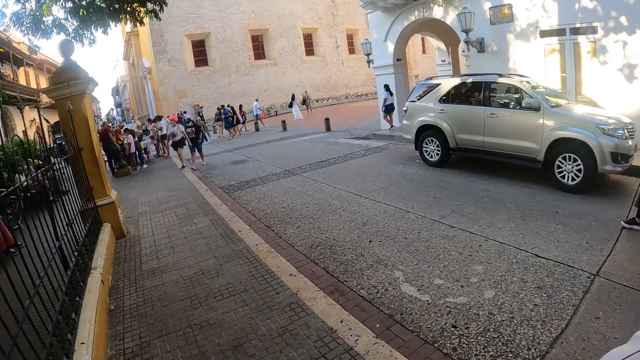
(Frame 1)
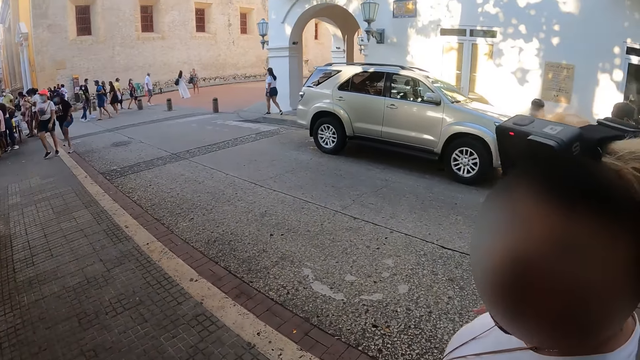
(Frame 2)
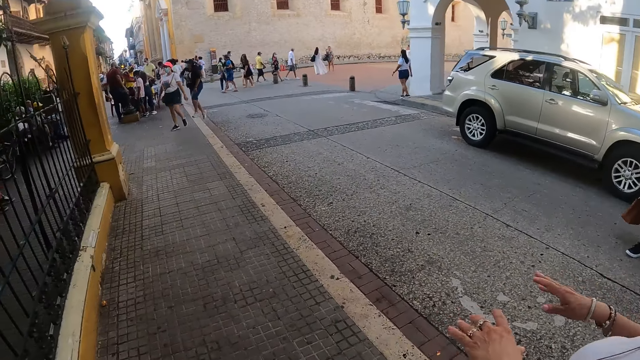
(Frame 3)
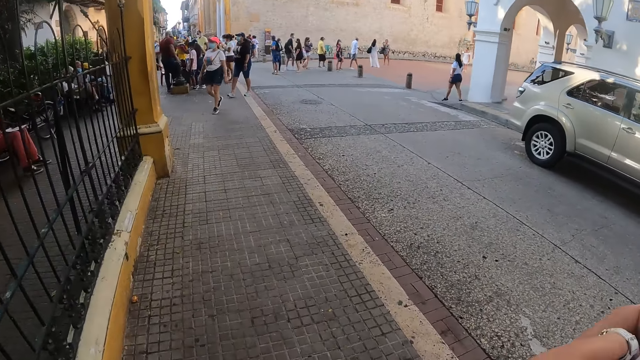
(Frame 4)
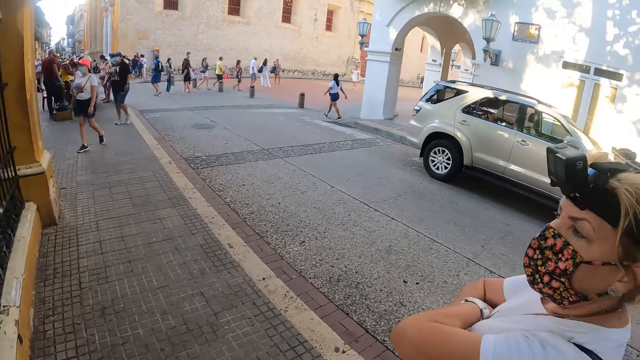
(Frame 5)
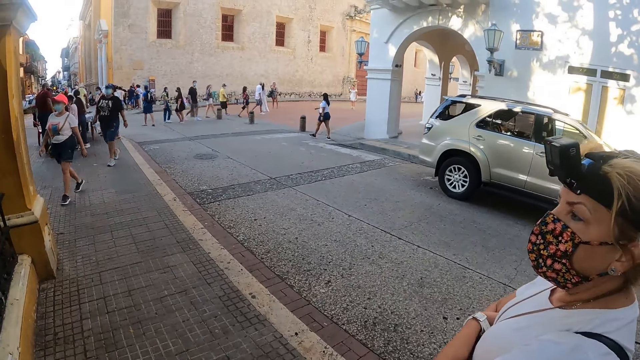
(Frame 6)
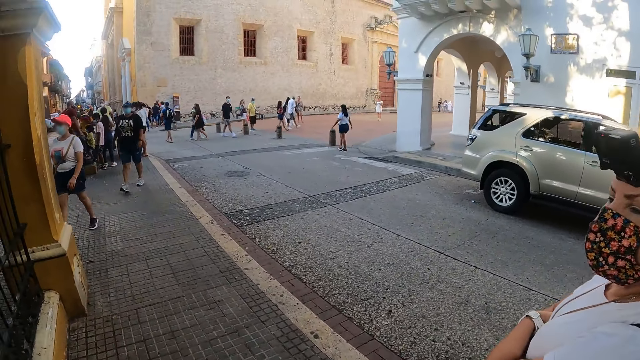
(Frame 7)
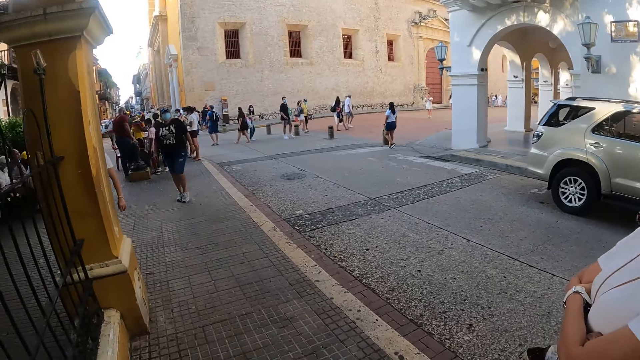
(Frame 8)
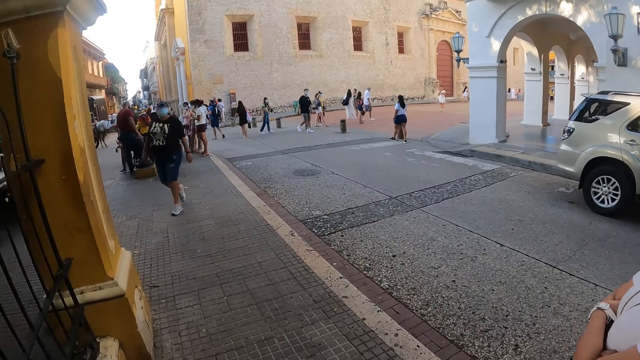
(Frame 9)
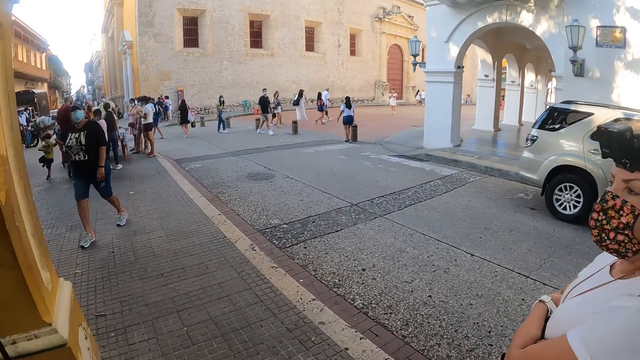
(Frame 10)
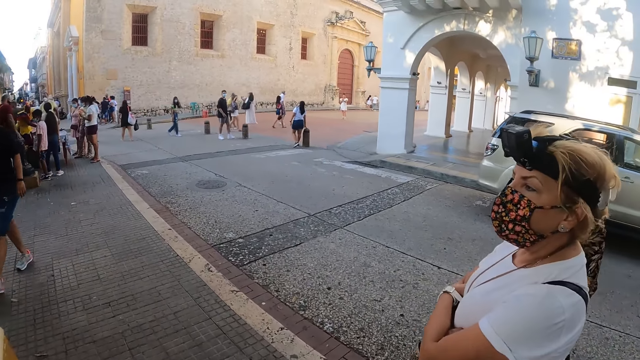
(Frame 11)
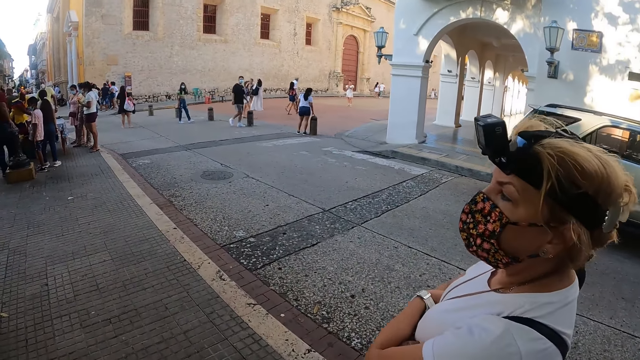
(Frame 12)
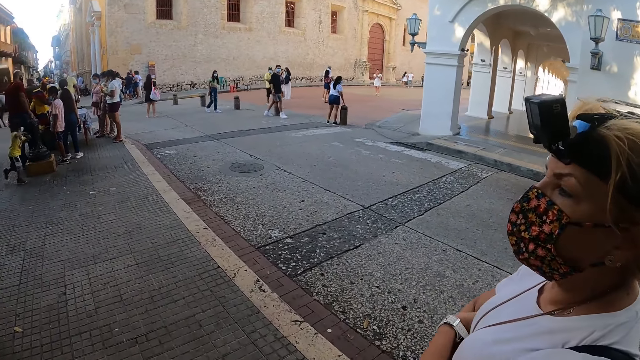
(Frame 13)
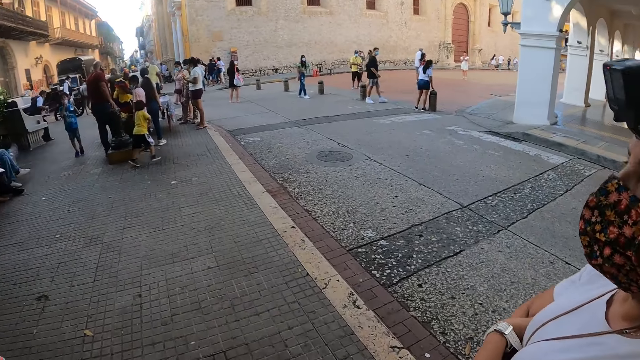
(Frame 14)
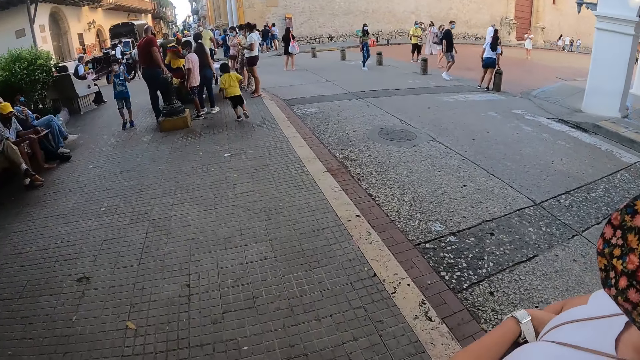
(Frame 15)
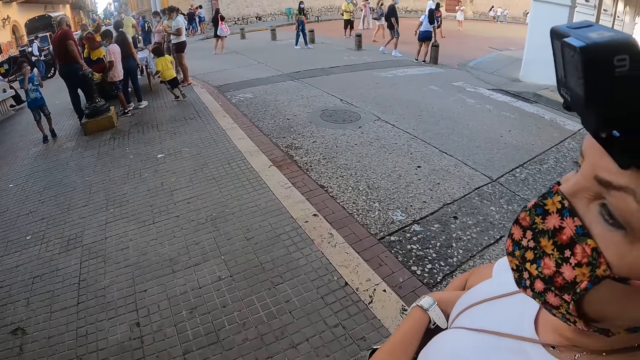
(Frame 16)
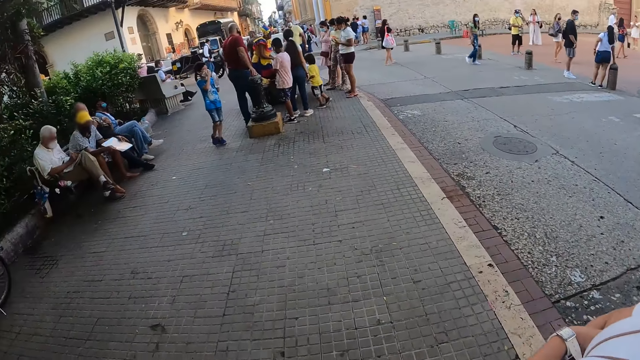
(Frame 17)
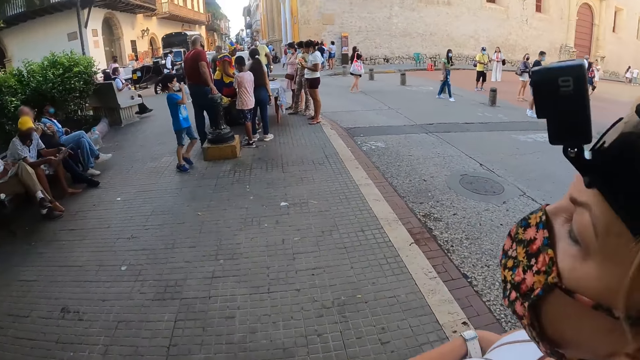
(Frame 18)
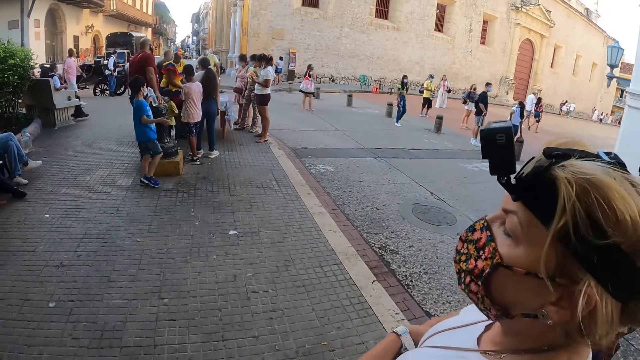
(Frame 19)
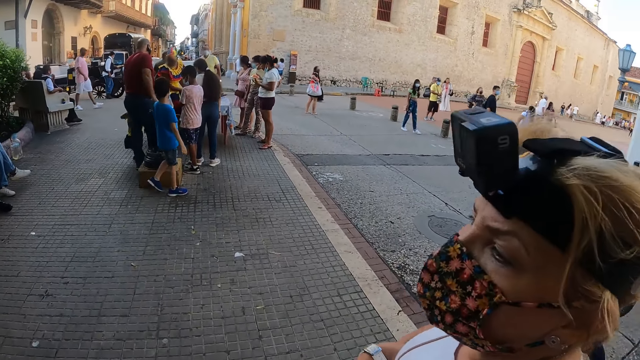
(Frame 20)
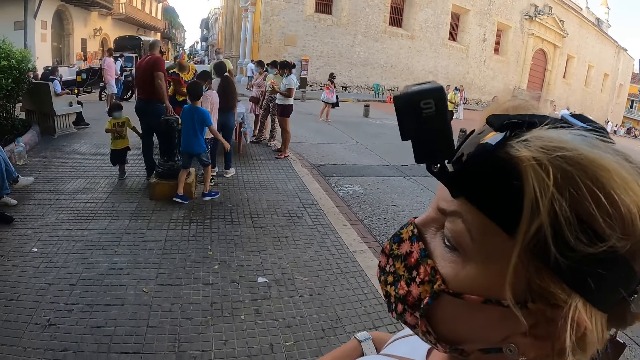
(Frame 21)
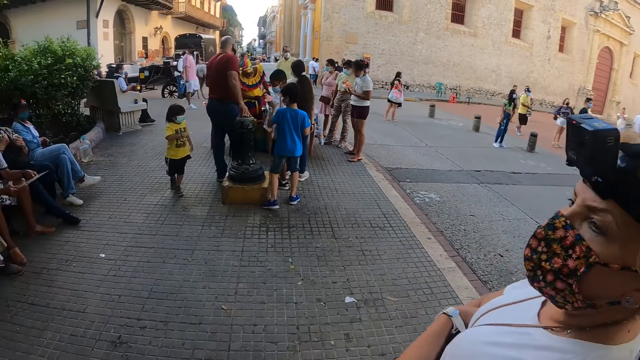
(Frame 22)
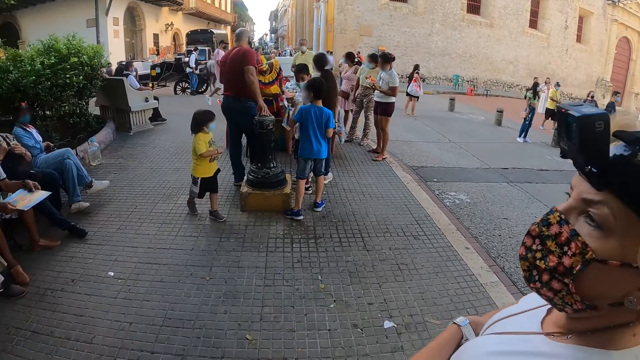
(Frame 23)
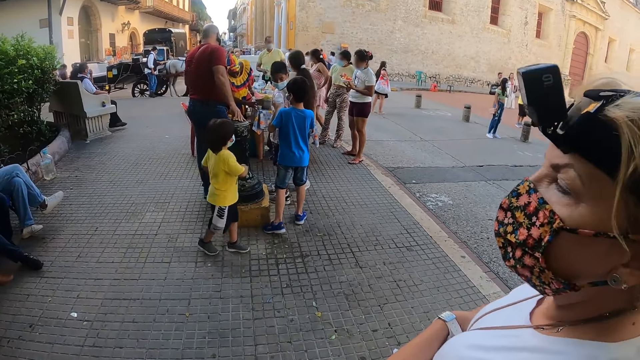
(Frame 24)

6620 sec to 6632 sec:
A woman crosses hands. The woman walks around. Another woman walks around.

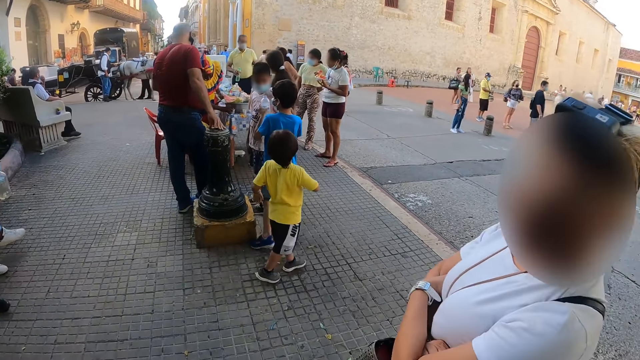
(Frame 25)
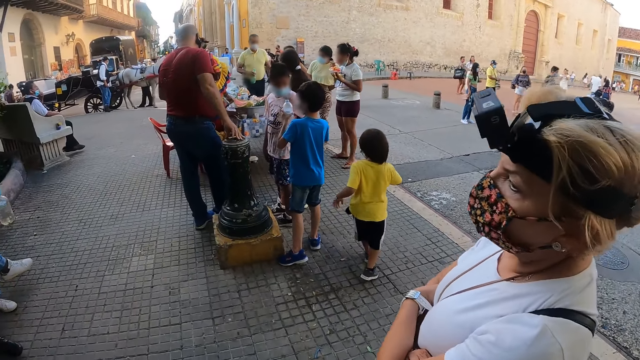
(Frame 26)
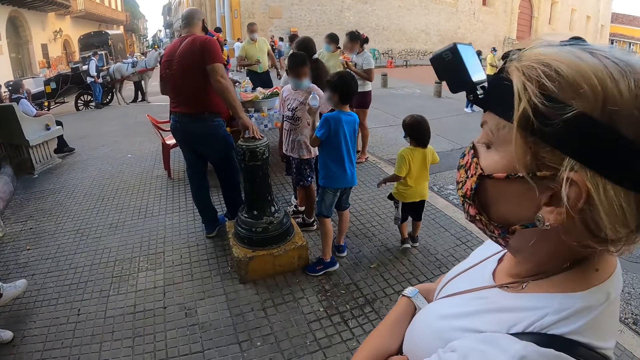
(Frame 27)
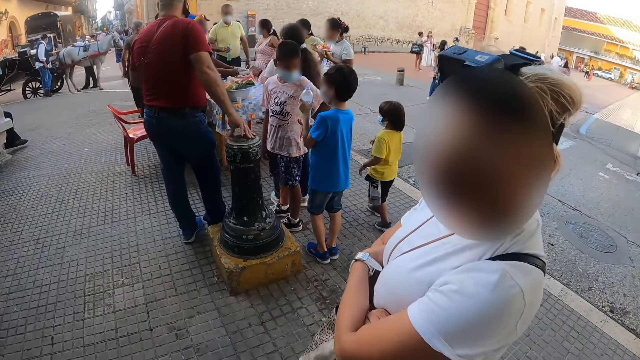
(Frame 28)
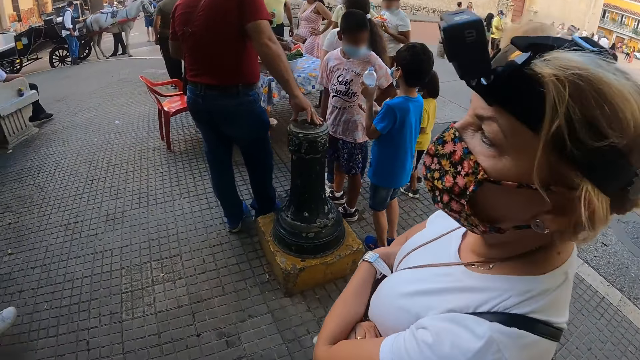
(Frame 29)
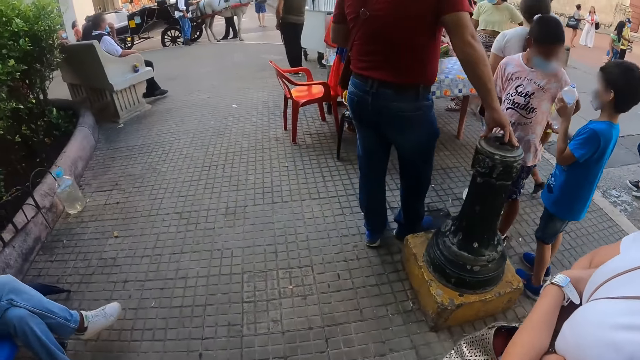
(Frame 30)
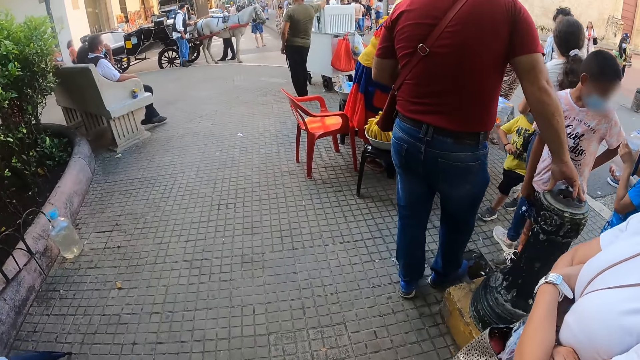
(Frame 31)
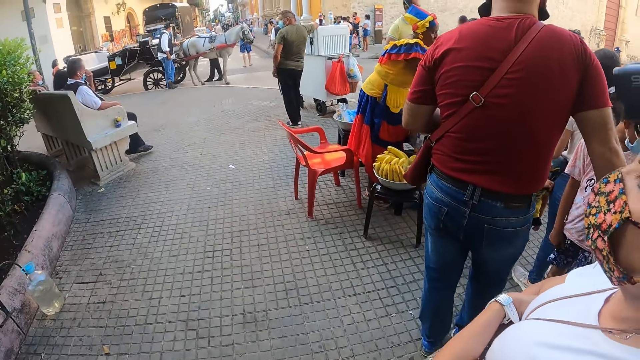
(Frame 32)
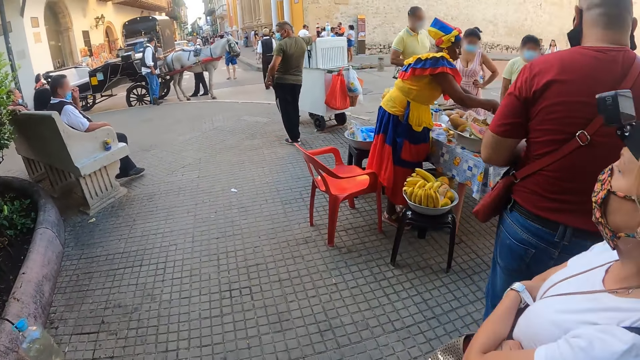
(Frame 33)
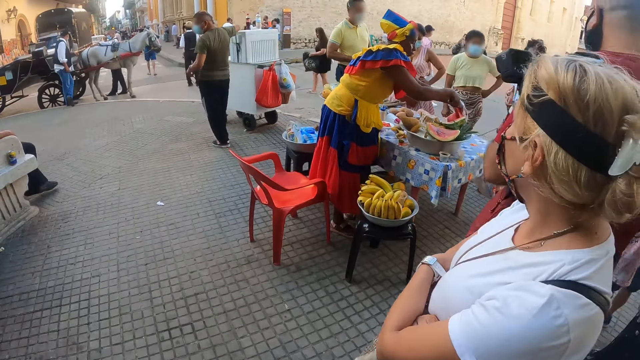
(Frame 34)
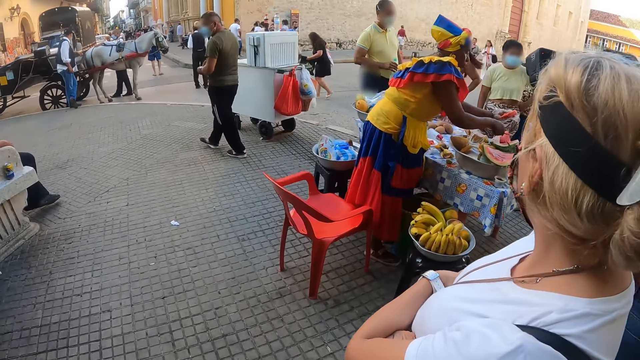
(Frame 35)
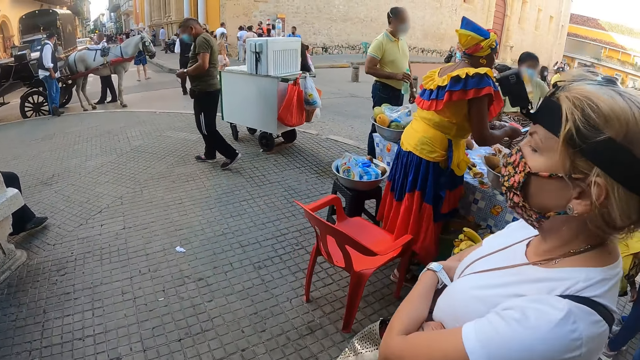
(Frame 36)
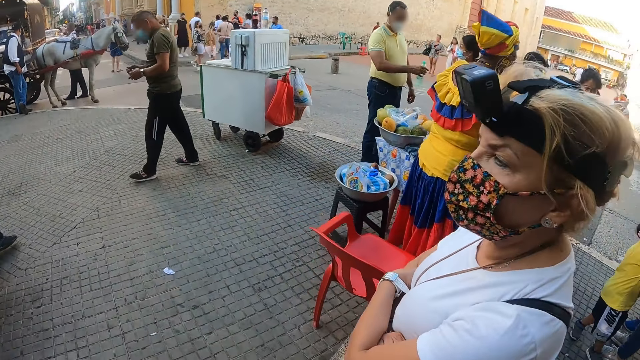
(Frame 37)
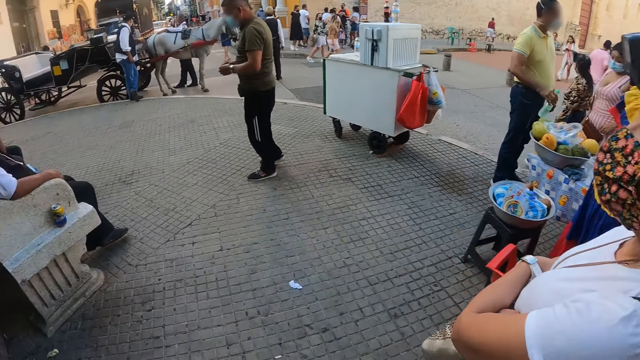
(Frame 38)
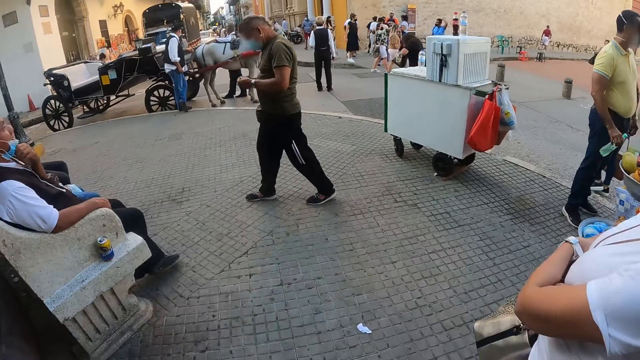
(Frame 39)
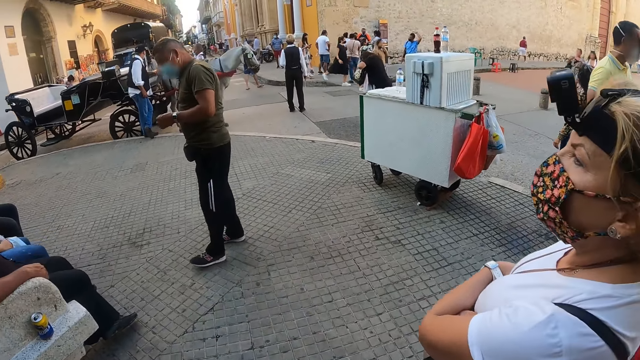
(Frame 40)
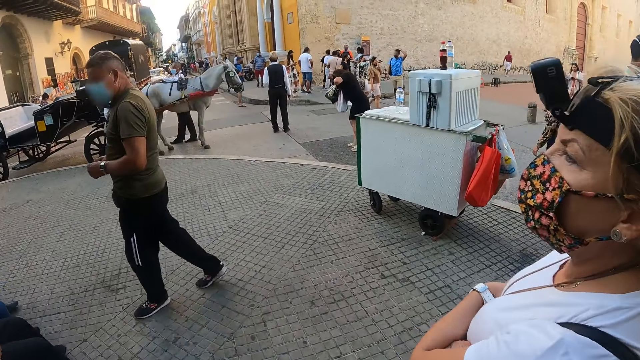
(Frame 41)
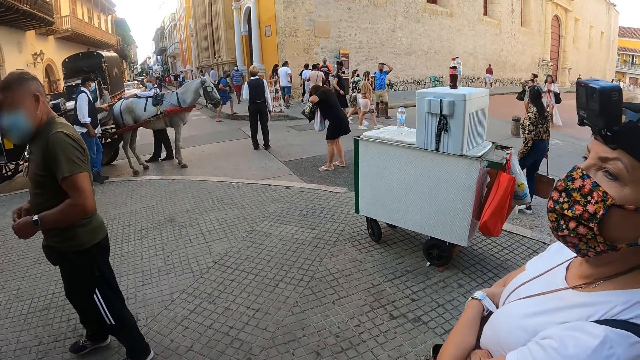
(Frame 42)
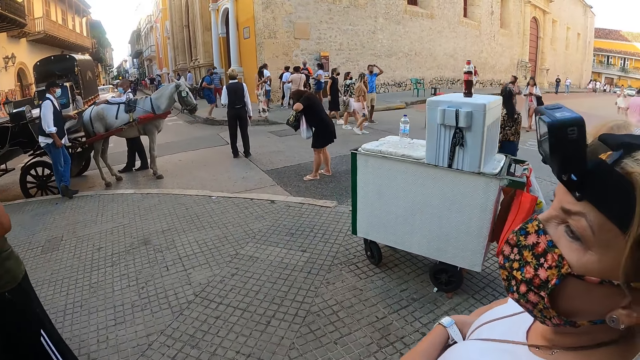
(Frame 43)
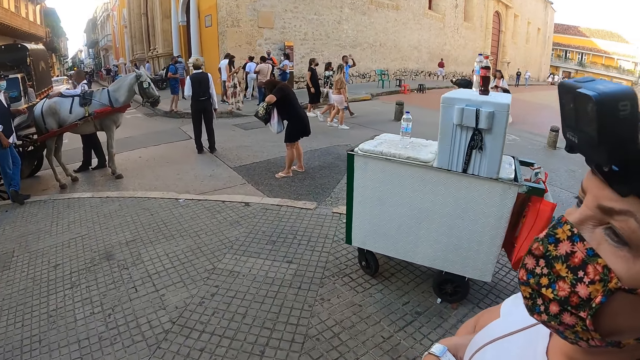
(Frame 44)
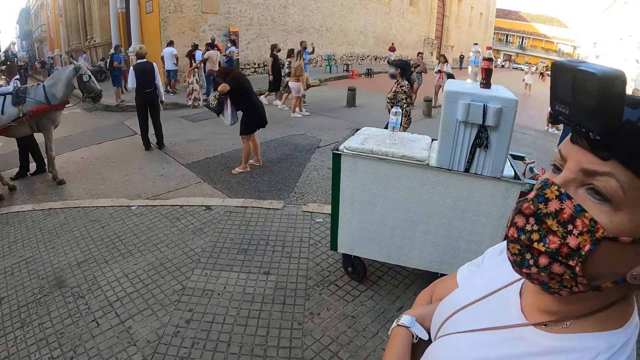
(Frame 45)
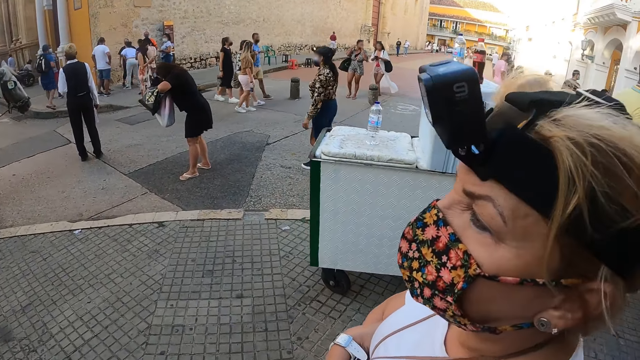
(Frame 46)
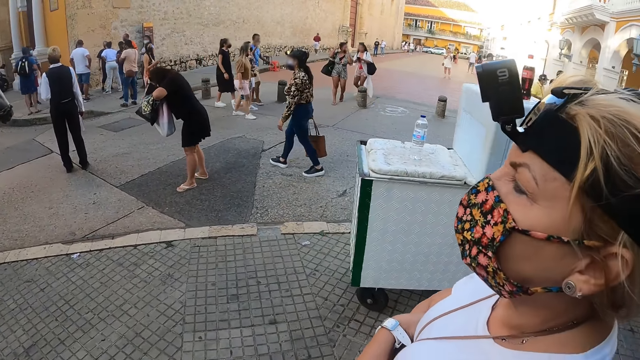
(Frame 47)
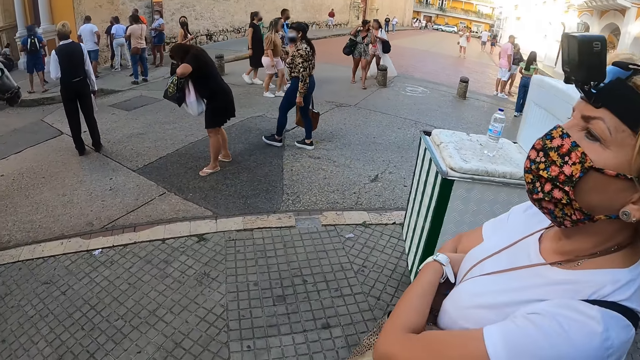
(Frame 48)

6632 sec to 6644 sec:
A woman moves around.
